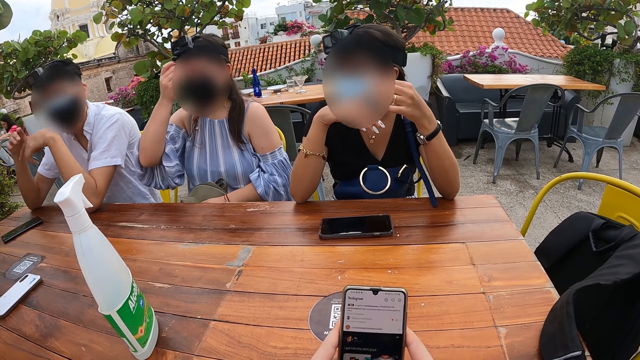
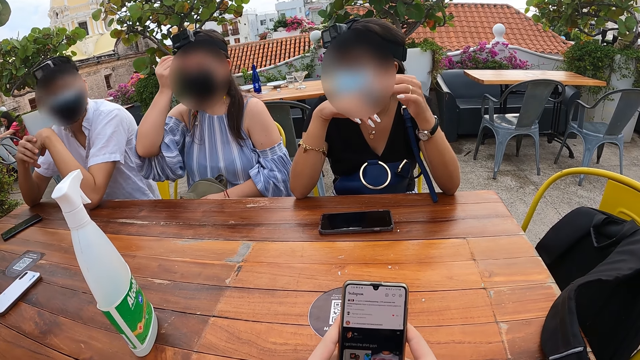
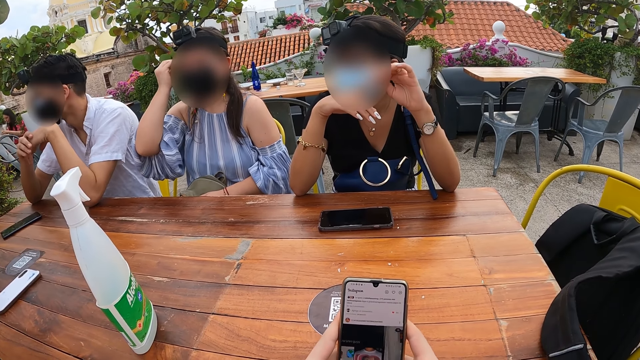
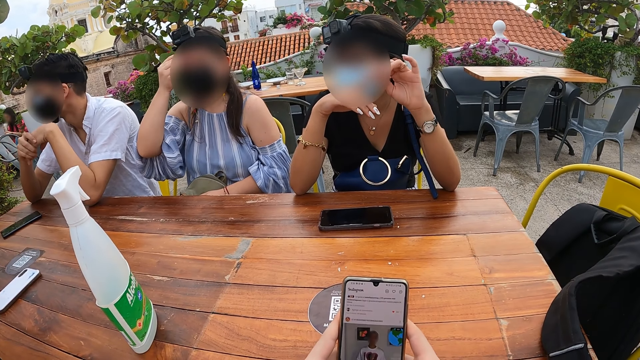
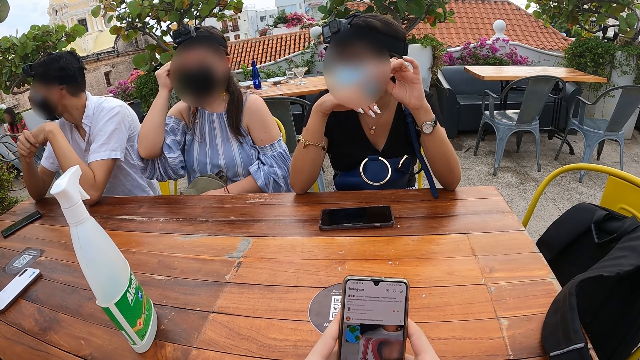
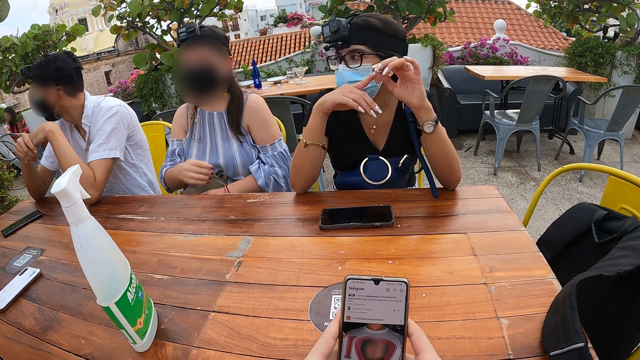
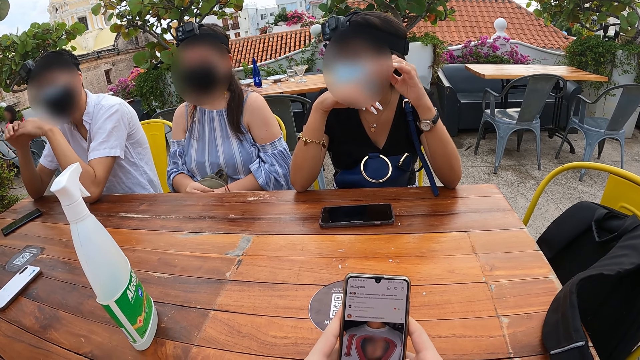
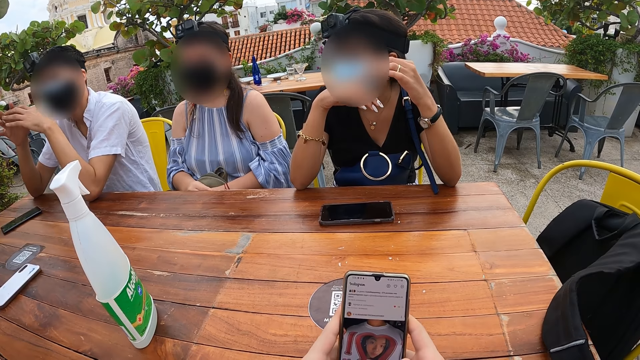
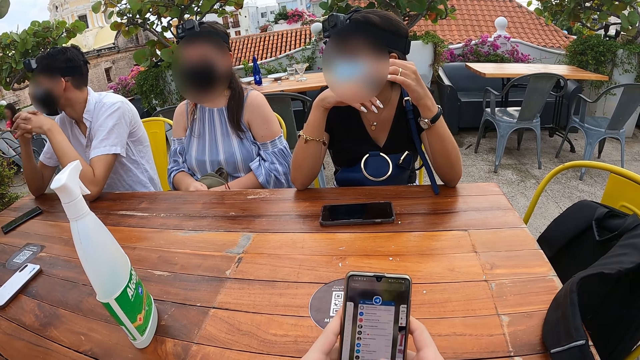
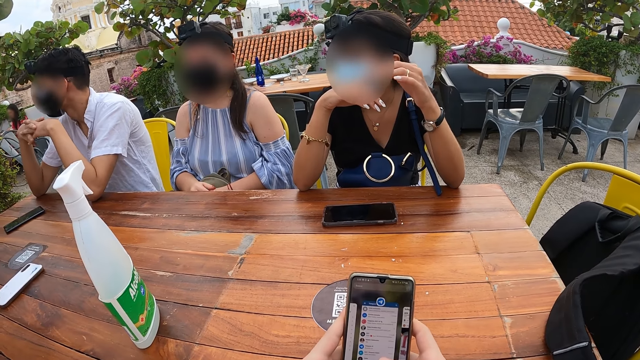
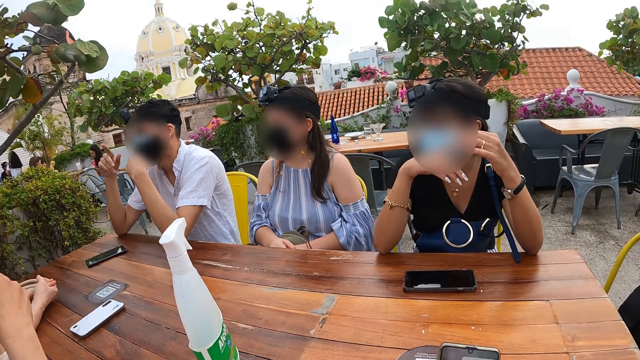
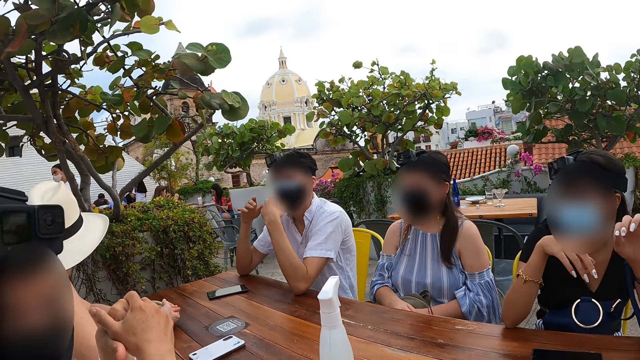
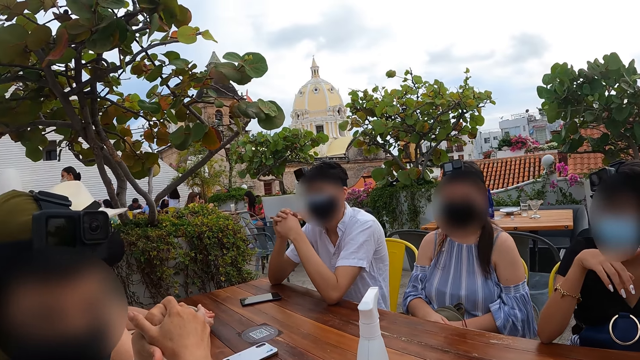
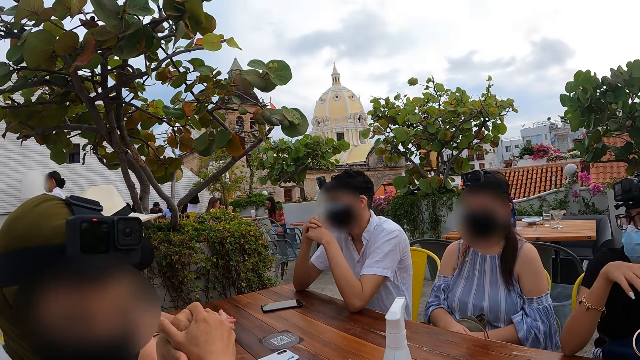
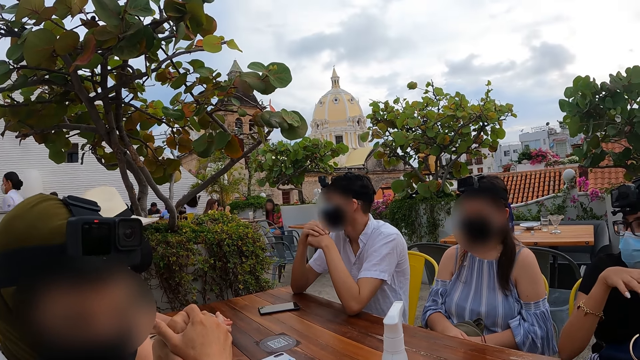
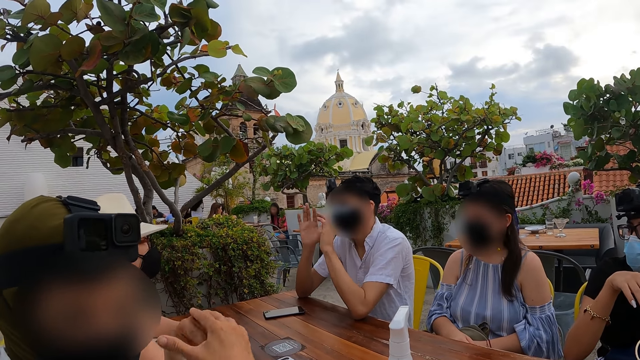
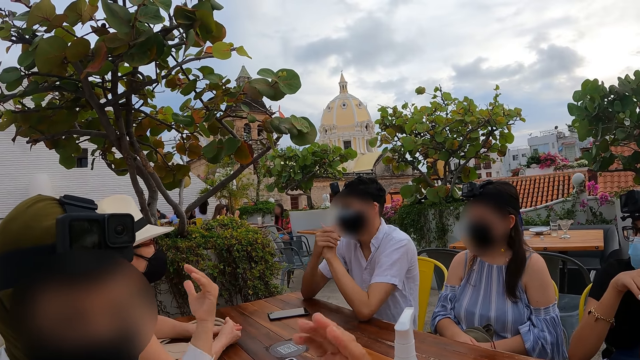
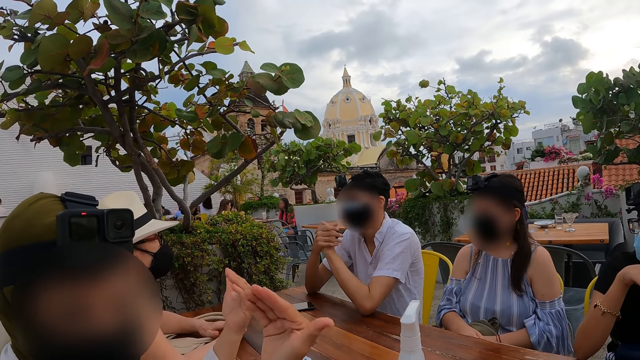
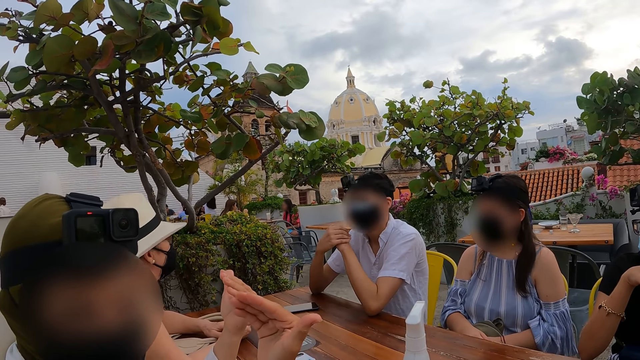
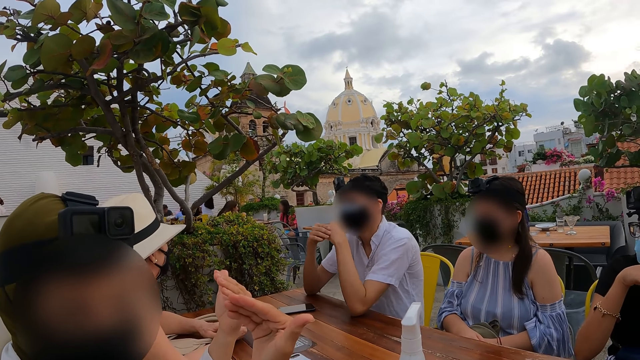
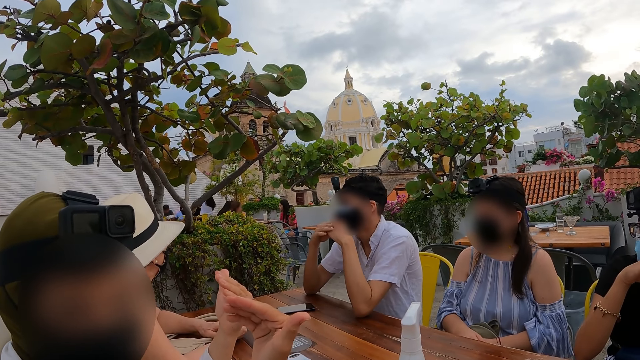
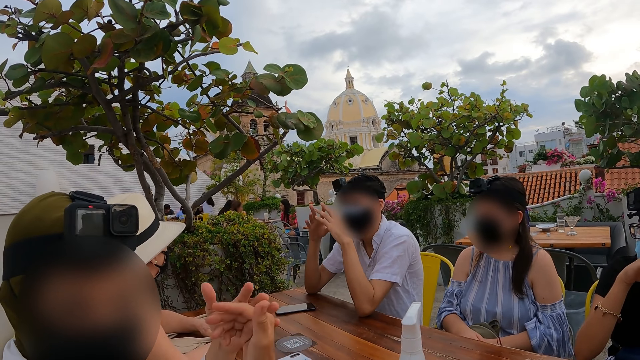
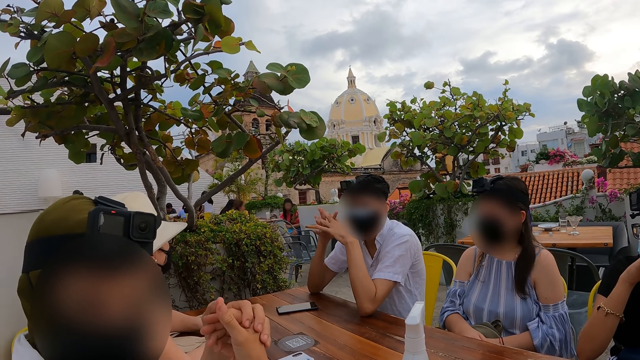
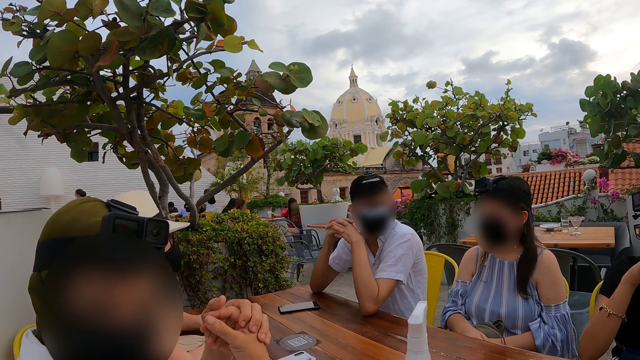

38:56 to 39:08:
The woman adjusts her hair with her left hand. The man gesticulates with both hands. Another woman gesticulates with her hands.

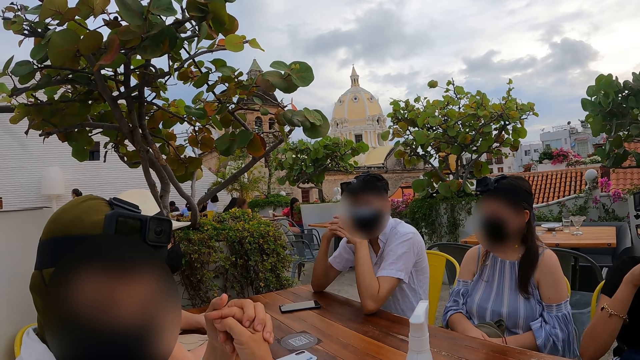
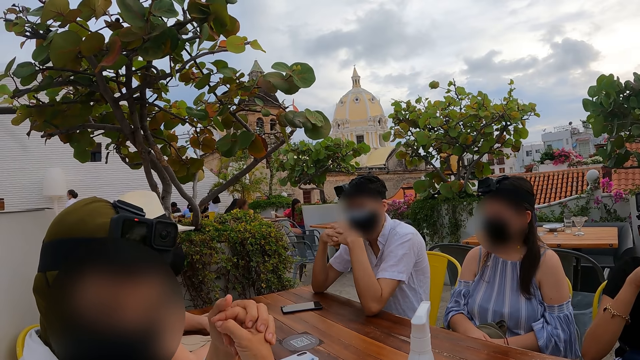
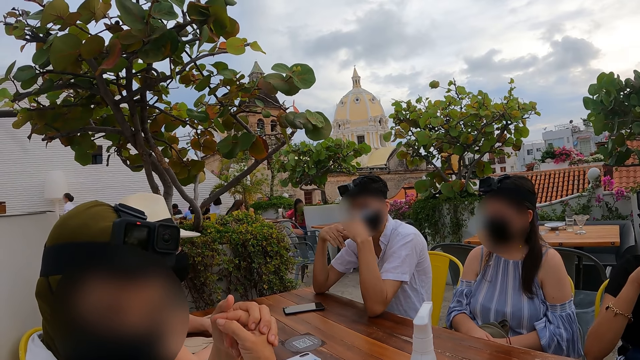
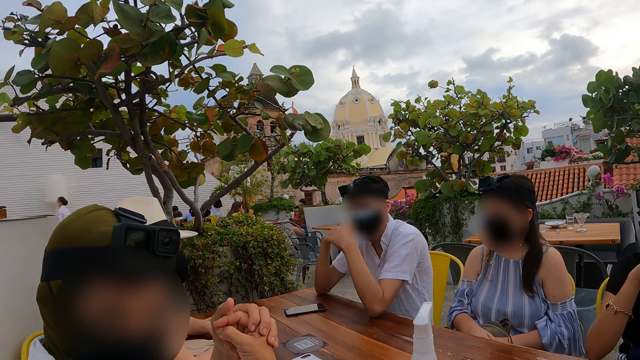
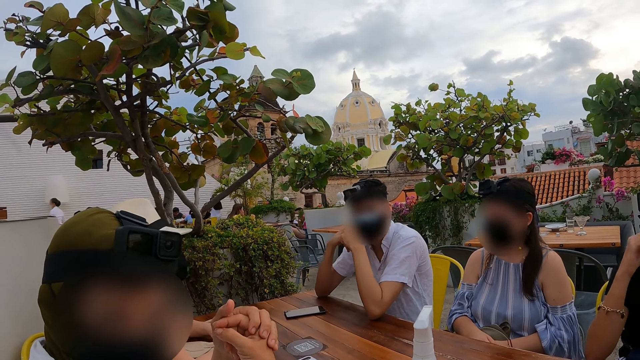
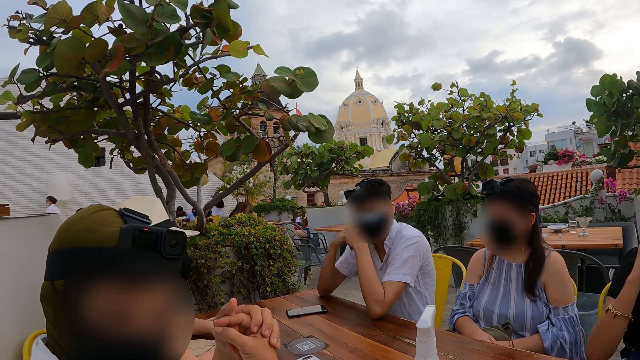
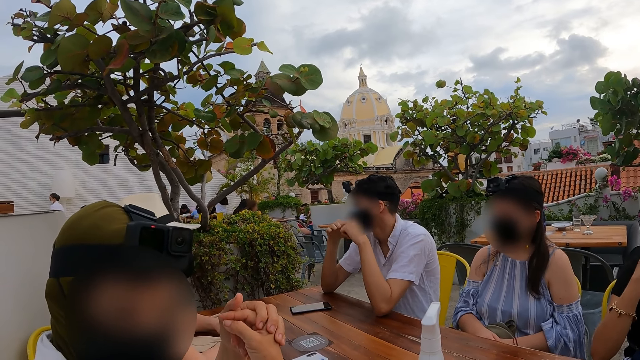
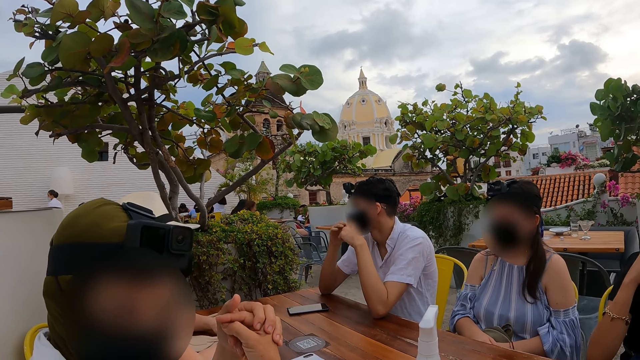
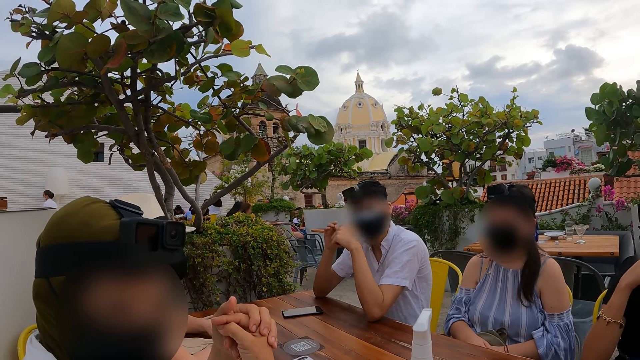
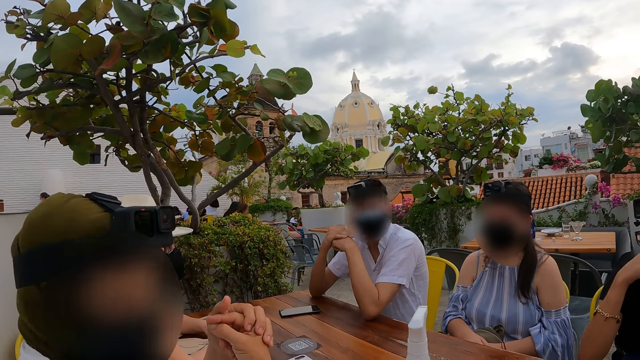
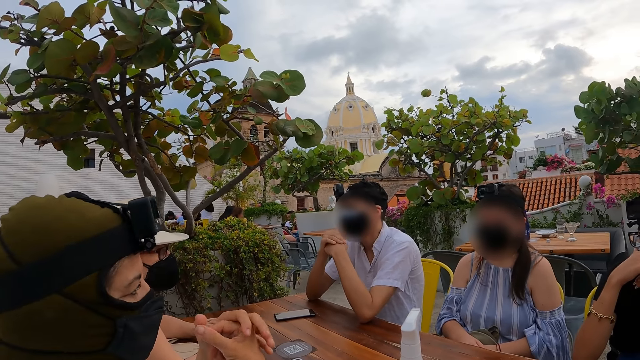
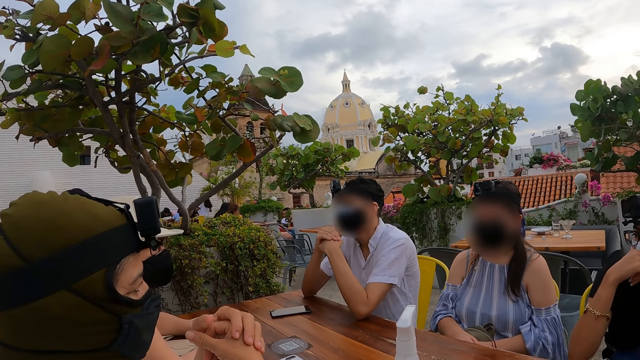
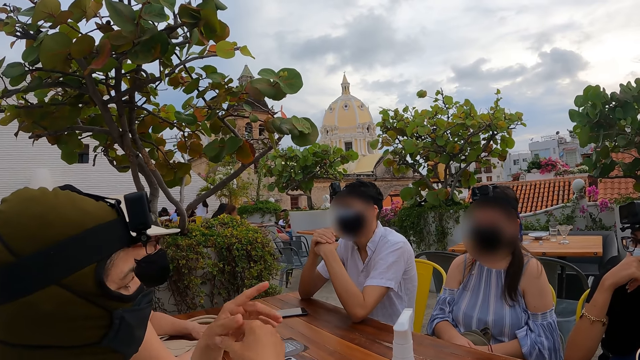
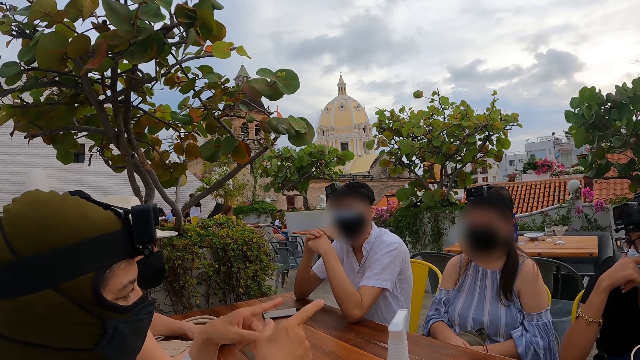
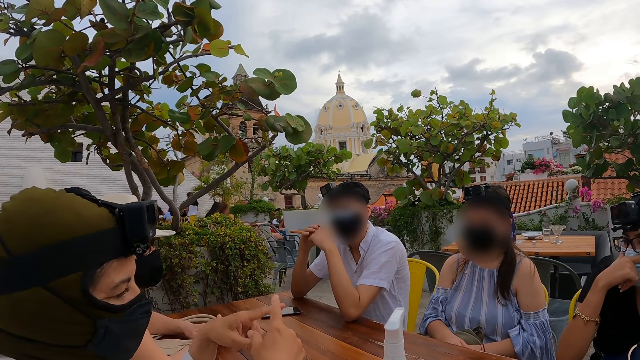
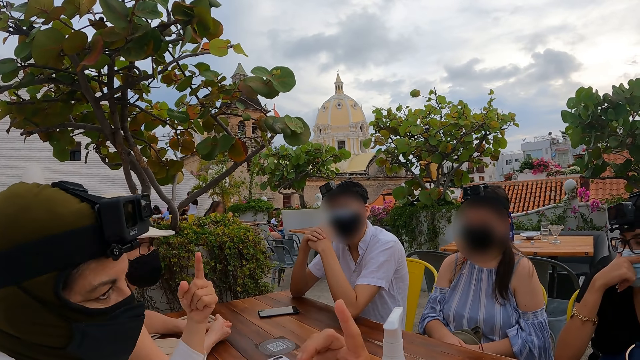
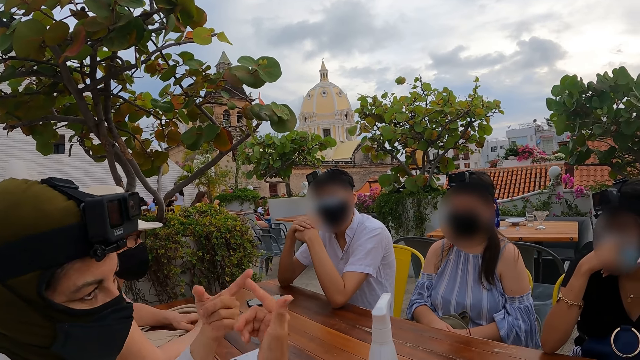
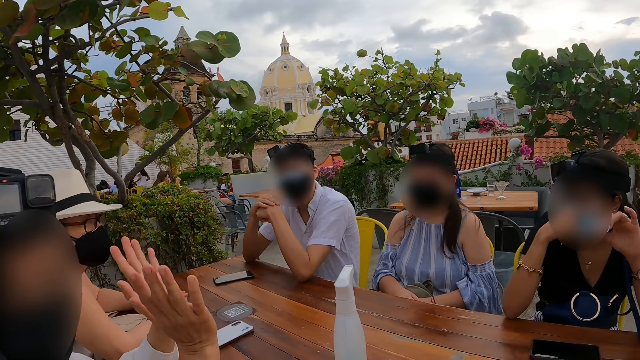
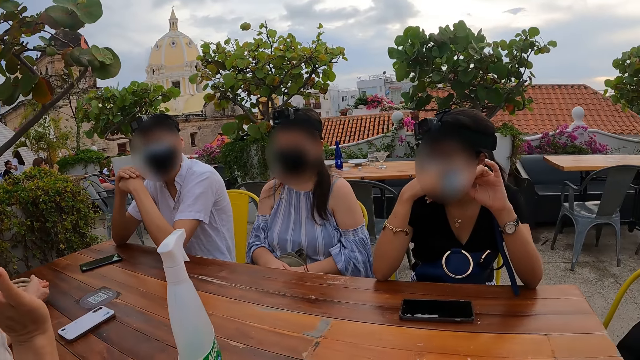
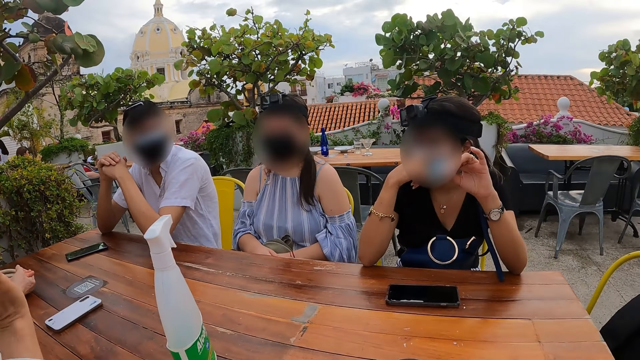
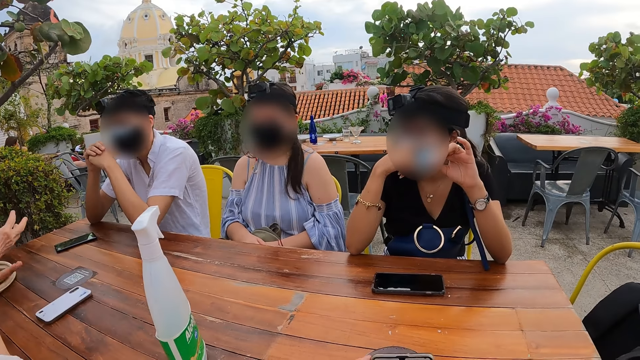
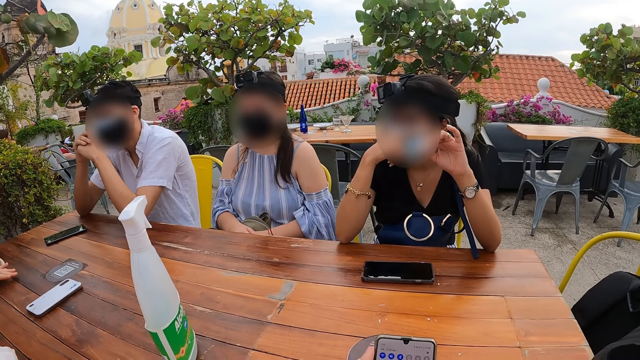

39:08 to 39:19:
The woman gesticulates with her hands.
